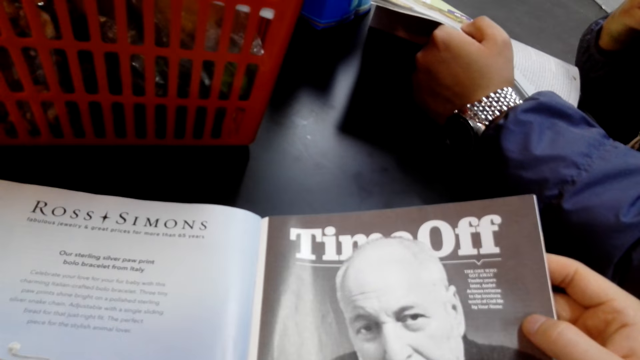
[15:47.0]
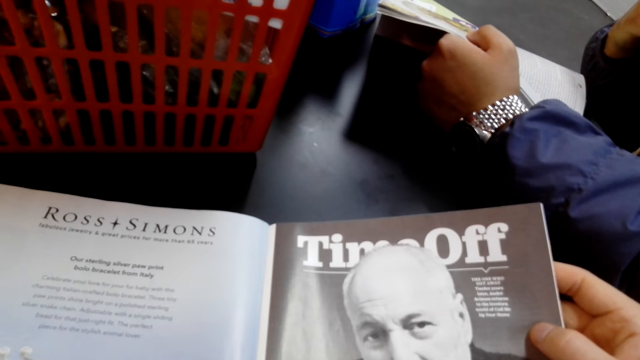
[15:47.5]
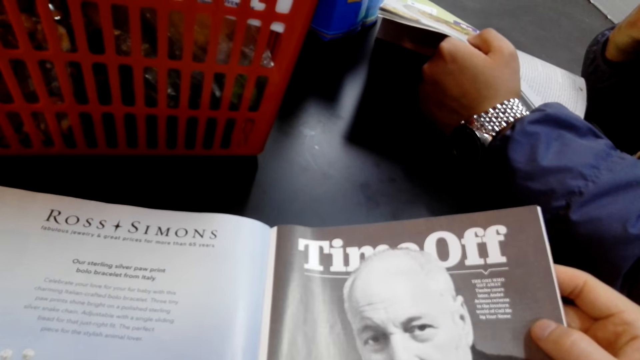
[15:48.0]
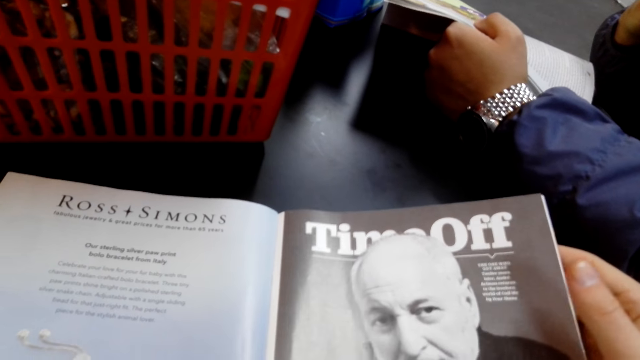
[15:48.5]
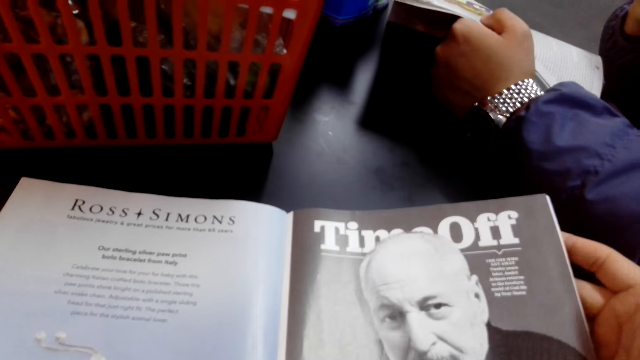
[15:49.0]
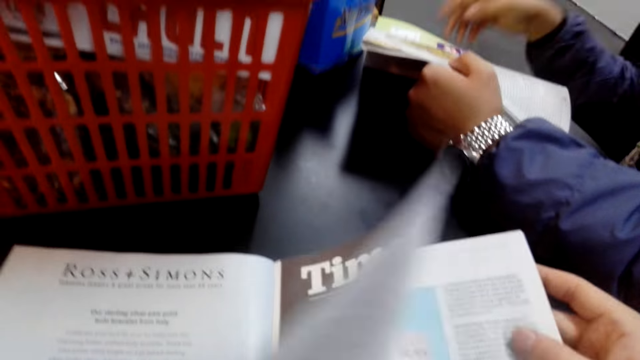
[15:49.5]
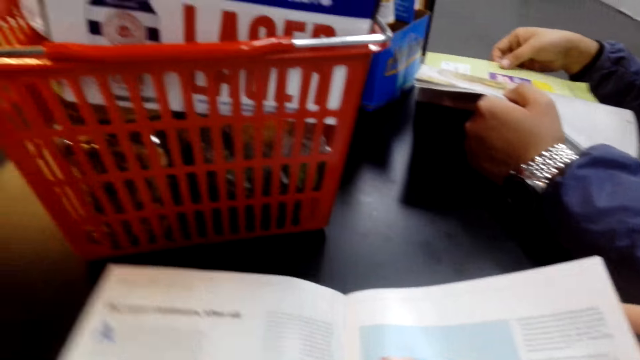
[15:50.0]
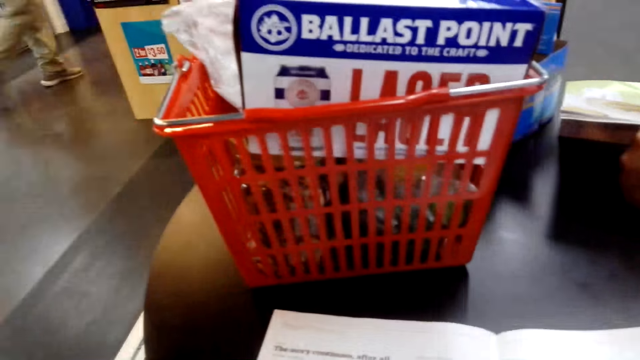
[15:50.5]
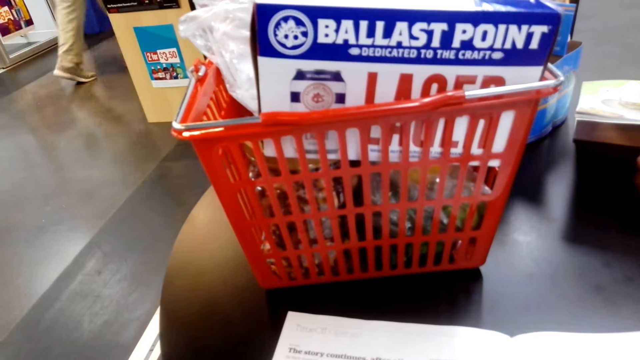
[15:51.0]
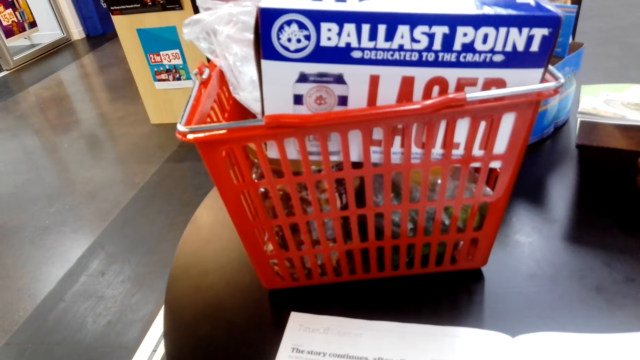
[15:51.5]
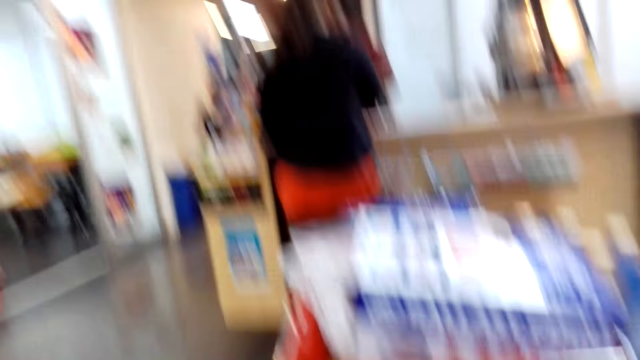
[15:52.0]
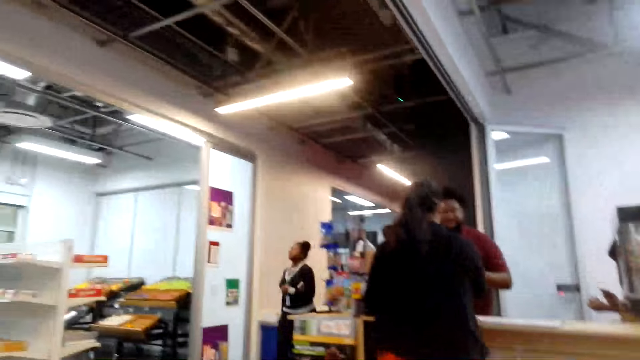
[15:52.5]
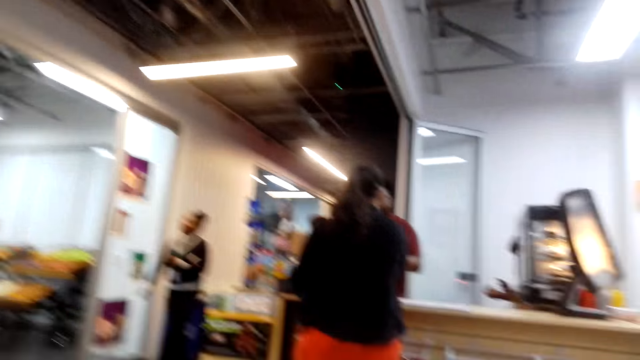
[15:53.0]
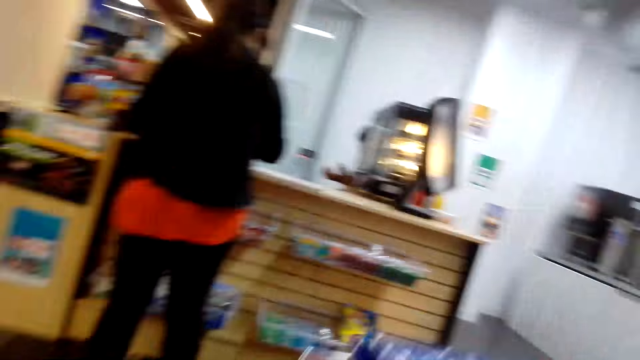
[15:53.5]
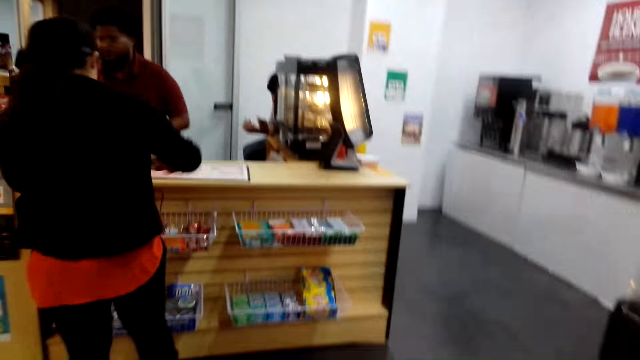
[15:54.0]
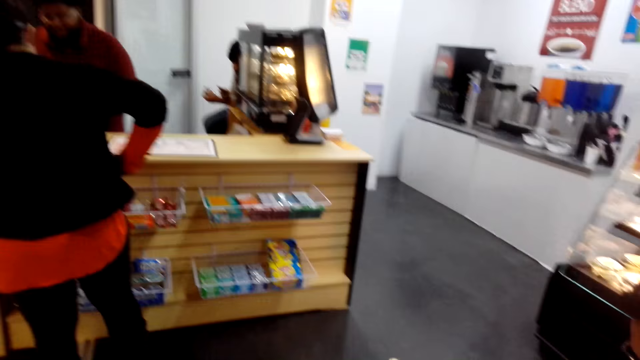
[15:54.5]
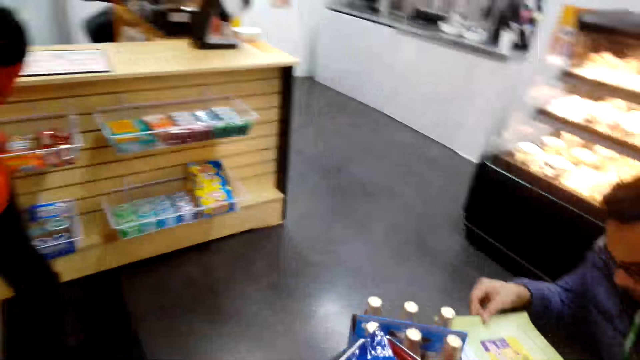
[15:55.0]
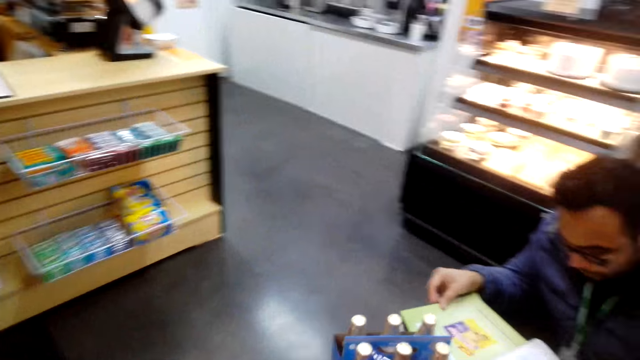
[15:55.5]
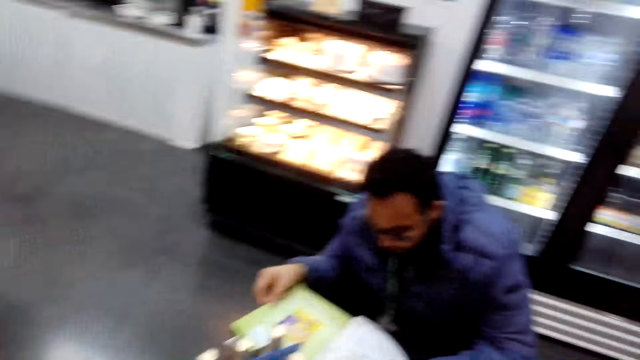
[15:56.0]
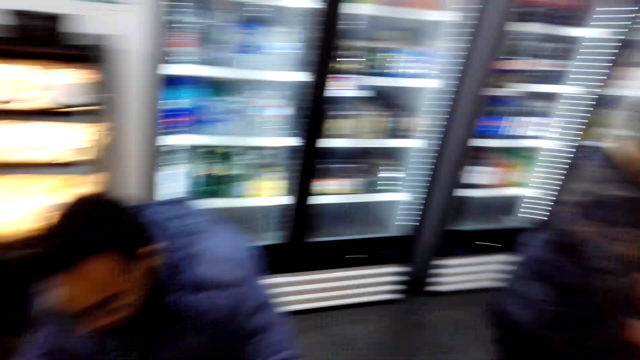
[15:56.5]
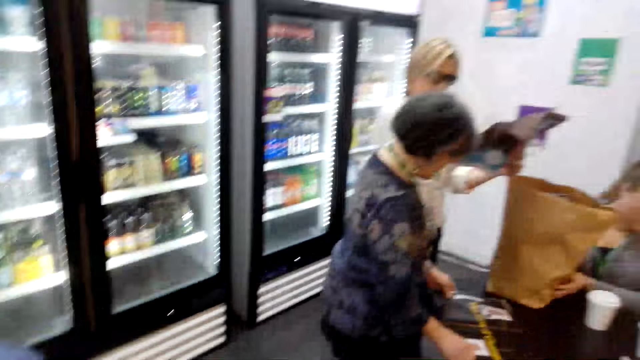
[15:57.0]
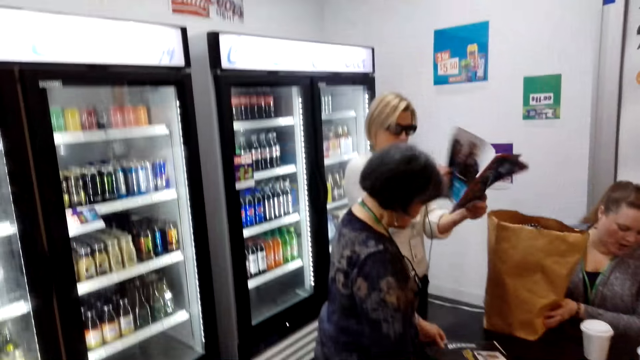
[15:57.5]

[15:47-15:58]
The camera wearer flips a page of a magazine. They look at a woman by the counter. They look around the supermarket.

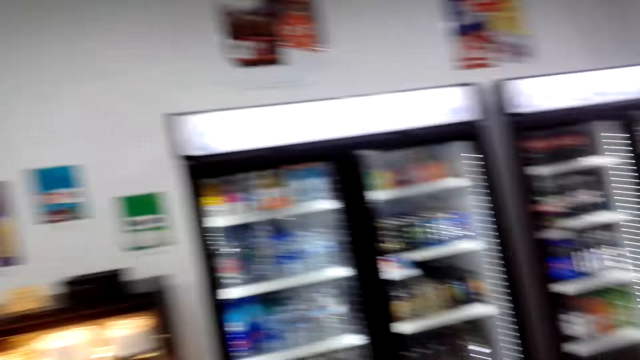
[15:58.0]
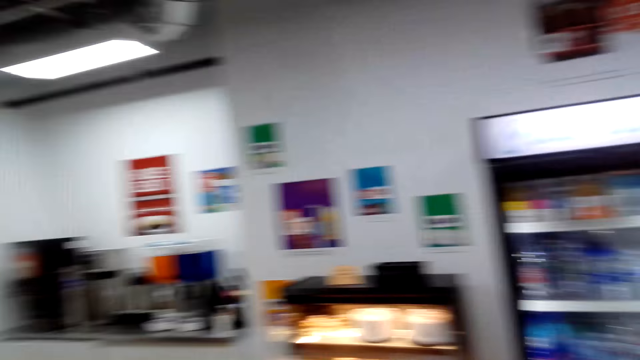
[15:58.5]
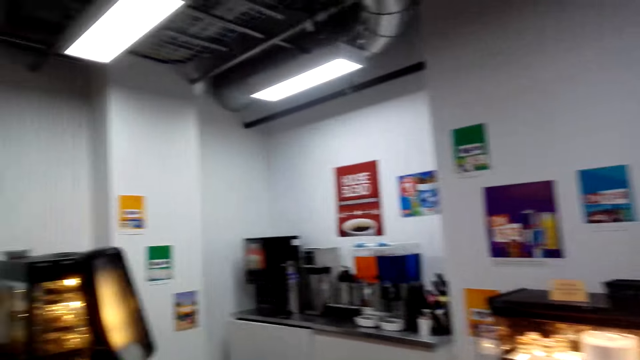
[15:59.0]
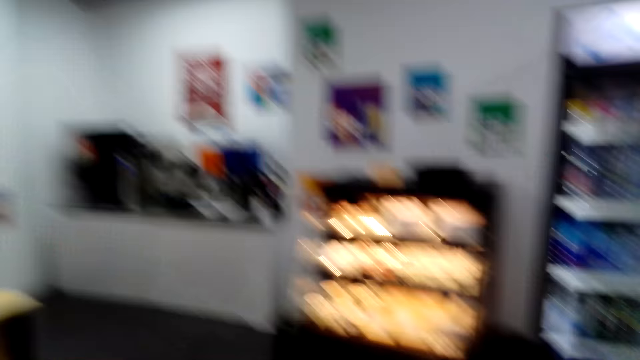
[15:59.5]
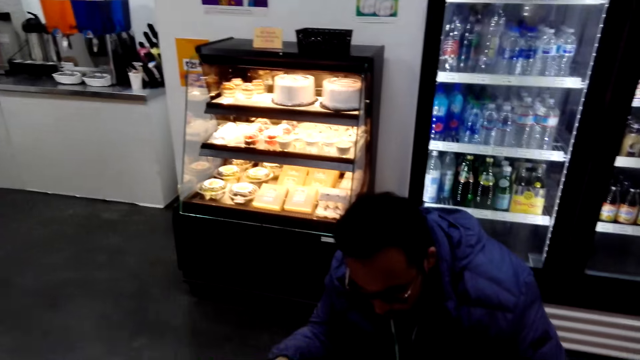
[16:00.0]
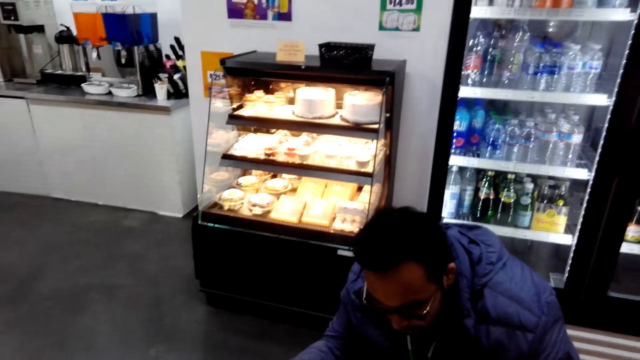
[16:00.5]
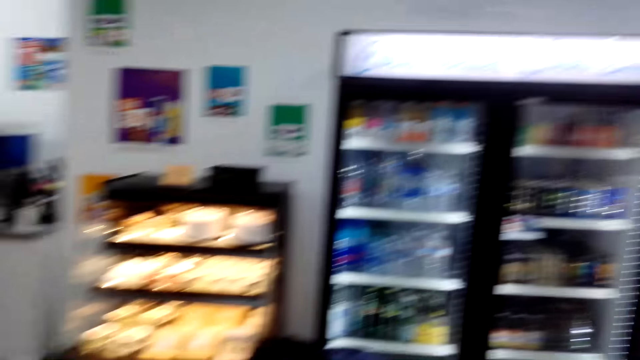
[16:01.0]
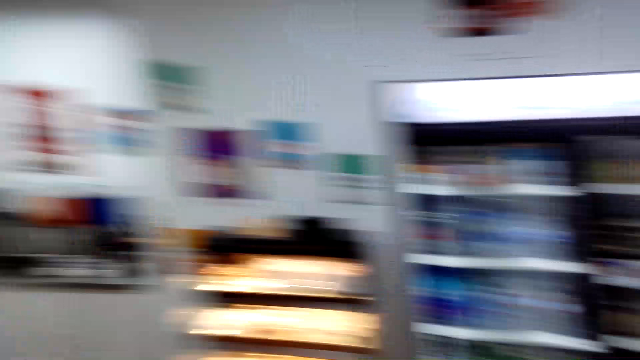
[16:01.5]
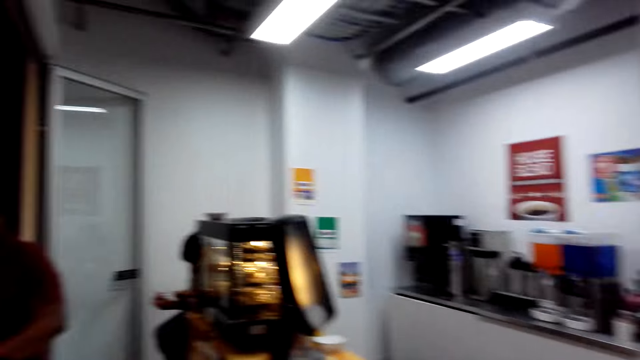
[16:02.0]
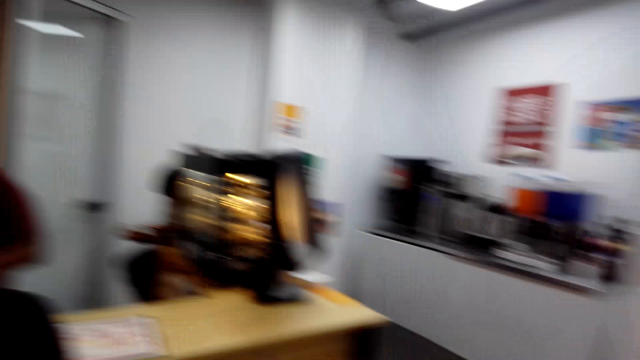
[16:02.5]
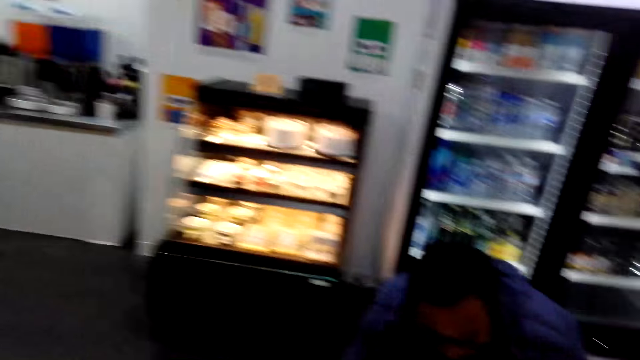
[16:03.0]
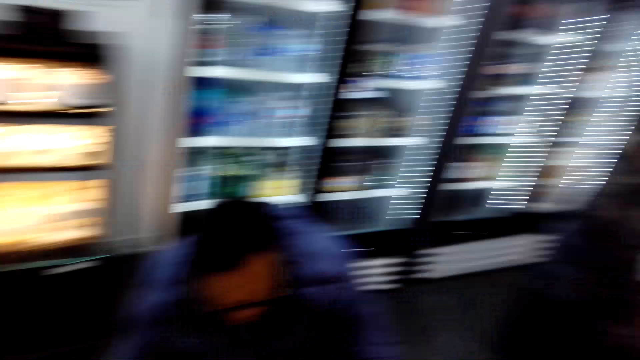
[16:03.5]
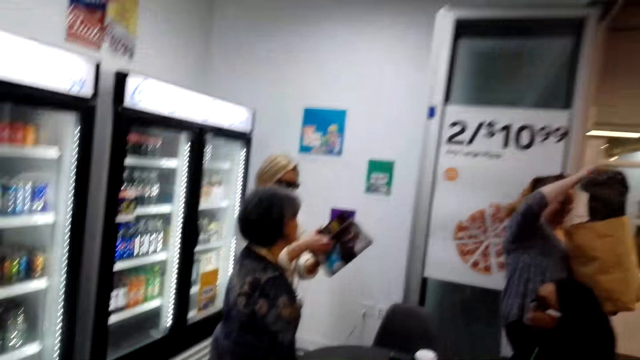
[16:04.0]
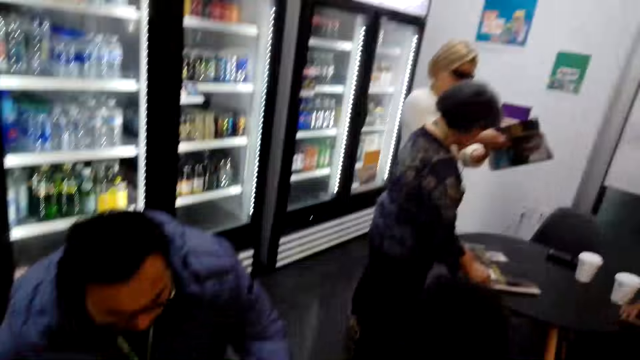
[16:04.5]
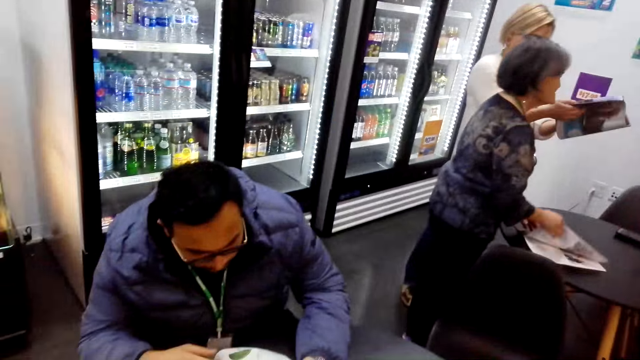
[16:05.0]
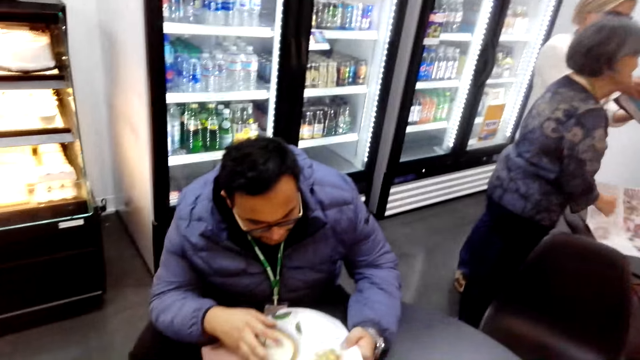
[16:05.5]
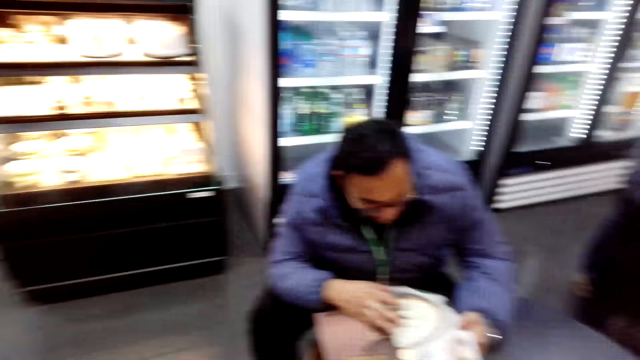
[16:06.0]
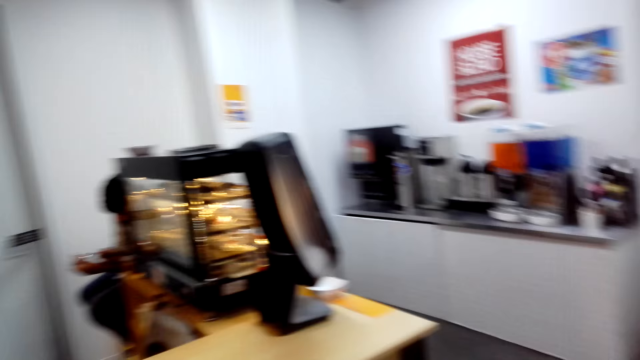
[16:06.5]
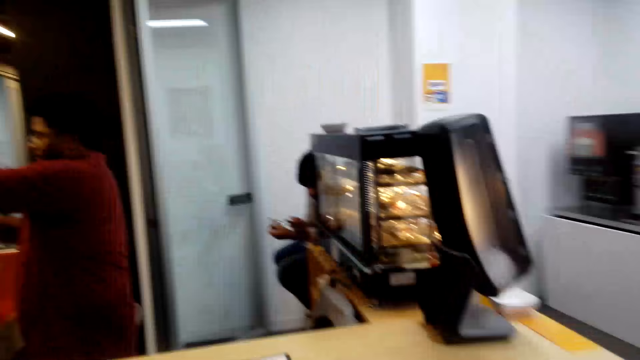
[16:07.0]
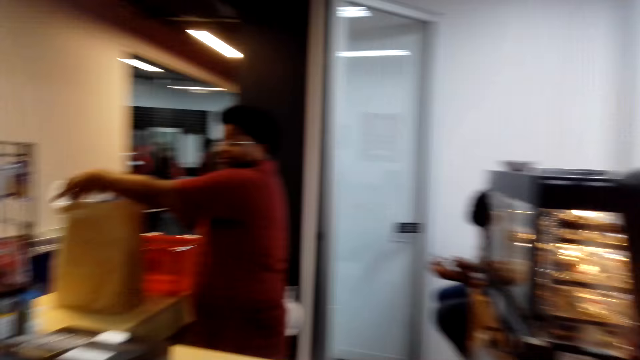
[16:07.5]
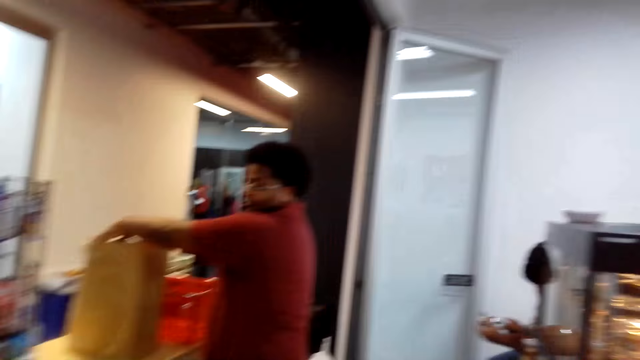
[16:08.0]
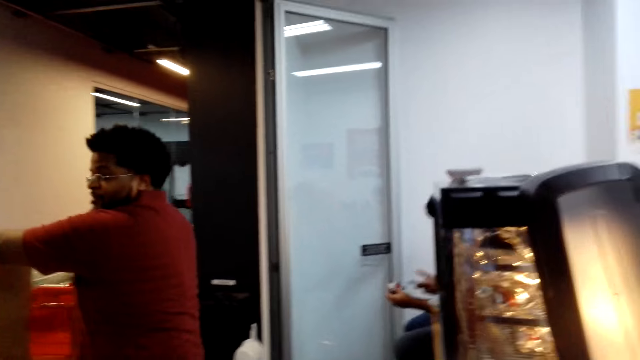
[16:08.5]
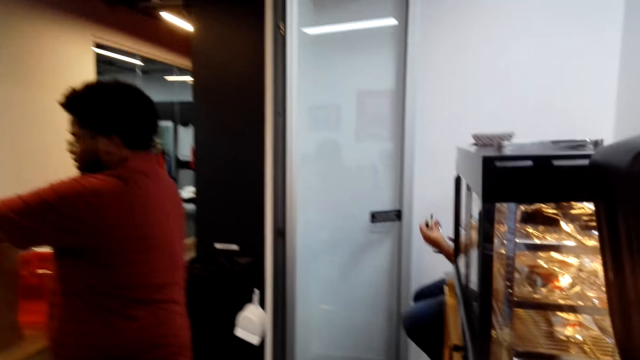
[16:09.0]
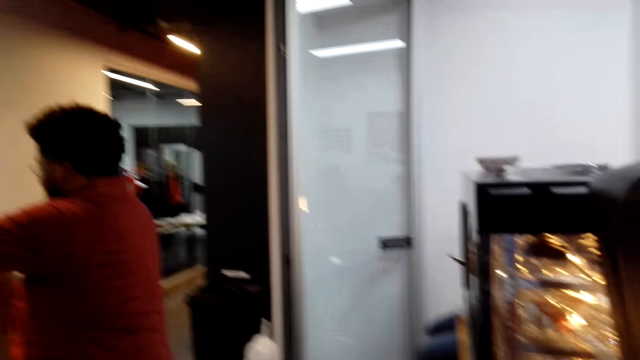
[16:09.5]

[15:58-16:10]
The camera wearer looks at a person. They look around. Another person holds a book. The camera wearer looks around. The first person looks at a magazine. Another person looks at the camera wearer.
